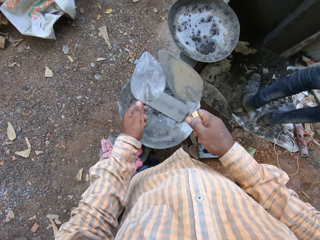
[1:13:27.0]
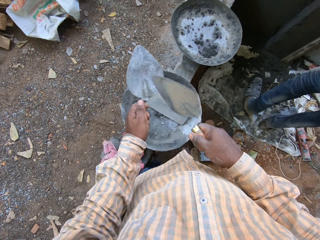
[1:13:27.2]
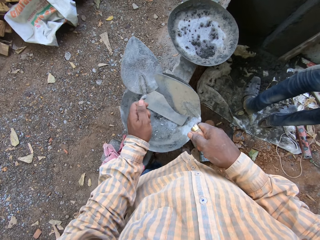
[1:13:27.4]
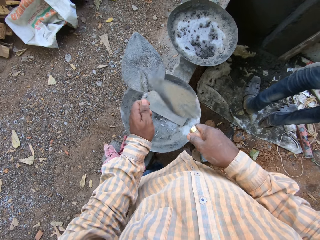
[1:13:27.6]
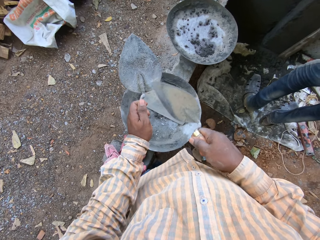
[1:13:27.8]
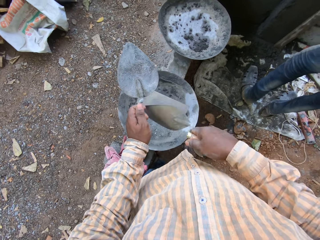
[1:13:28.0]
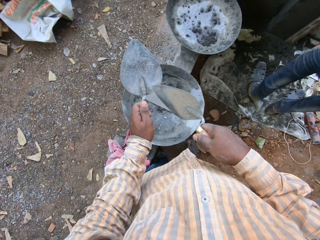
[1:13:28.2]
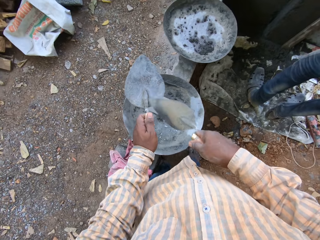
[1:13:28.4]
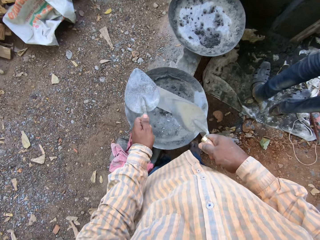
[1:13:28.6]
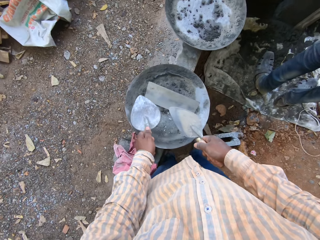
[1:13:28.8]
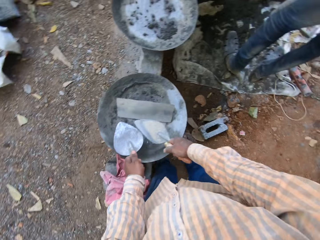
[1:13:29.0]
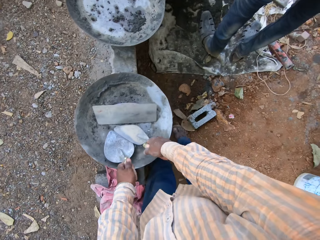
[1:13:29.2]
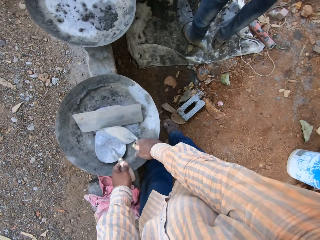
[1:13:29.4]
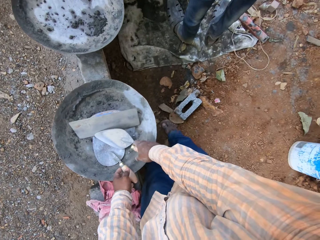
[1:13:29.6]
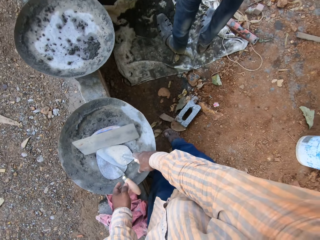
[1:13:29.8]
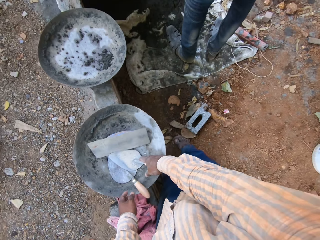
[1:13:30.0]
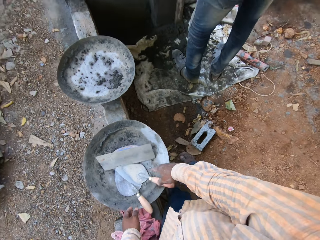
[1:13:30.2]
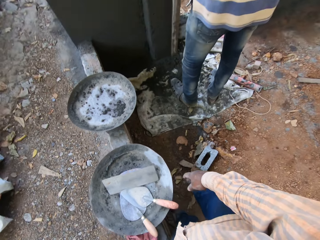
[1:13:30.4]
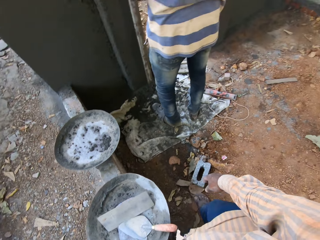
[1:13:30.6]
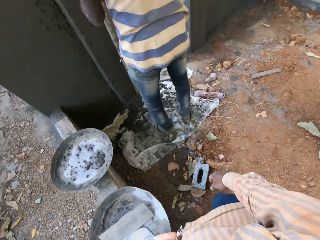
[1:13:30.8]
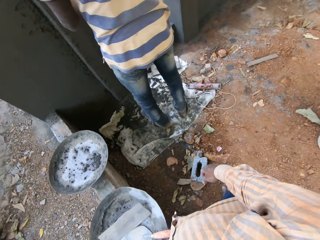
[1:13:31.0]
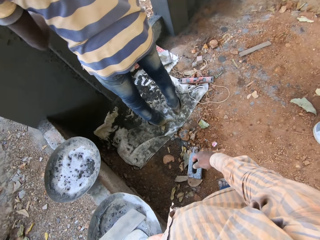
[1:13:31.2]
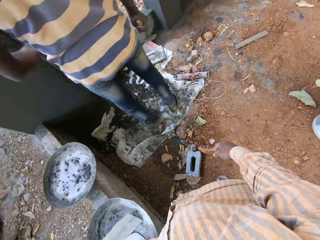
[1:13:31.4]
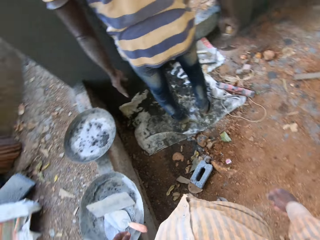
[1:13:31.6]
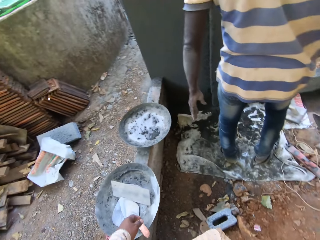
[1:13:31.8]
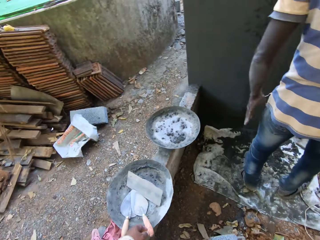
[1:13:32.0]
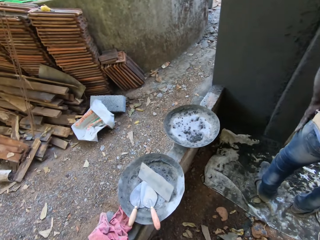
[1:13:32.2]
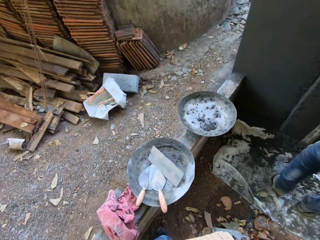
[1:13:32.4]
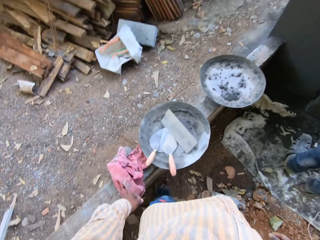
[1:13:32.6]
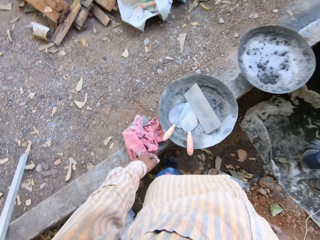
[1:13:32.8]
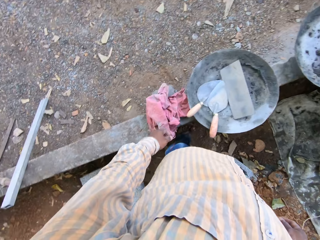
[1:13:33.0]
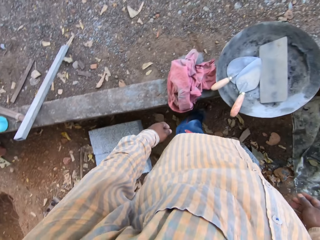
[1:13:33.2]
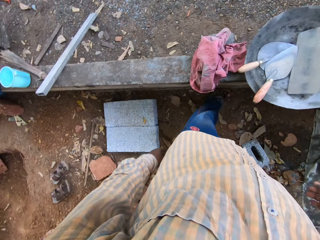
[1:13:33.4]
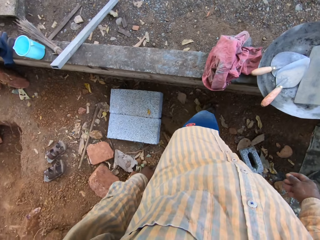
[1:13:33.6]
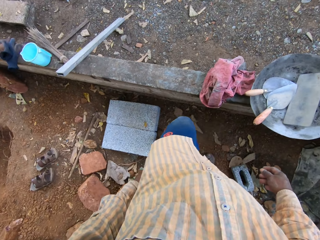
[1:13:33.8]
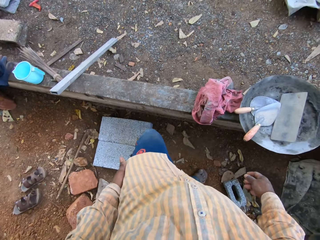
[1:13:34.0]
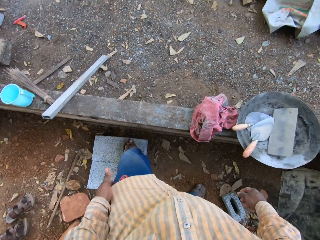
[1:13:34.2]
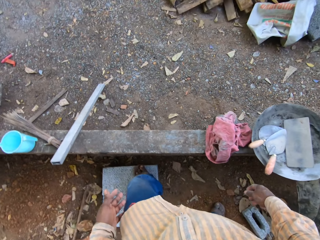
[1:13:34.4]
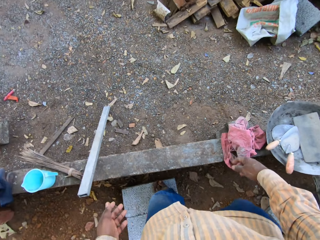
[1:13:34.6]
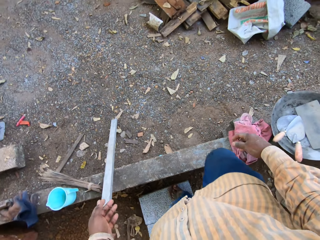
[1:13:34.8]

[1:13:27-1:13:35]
The camera wearer drops the bucket trowel in both hands in a pan.
